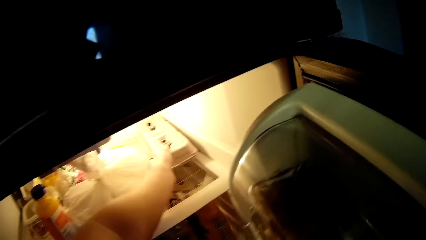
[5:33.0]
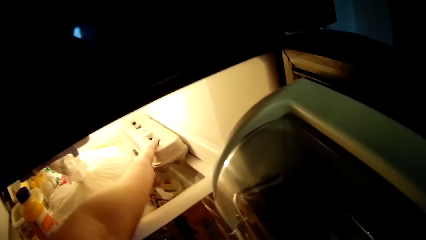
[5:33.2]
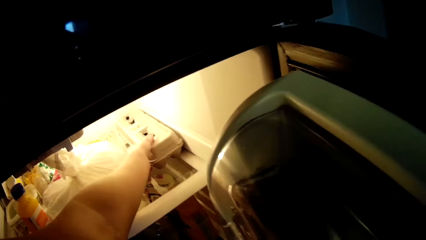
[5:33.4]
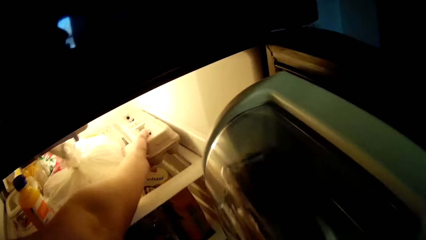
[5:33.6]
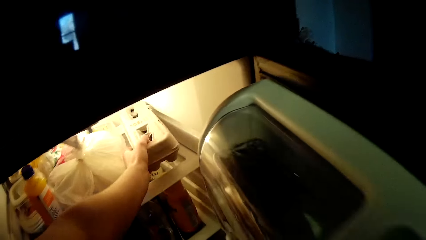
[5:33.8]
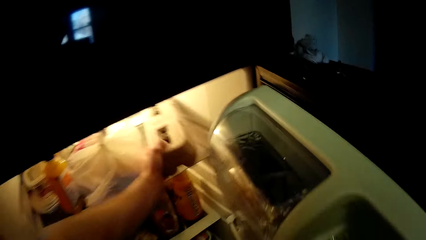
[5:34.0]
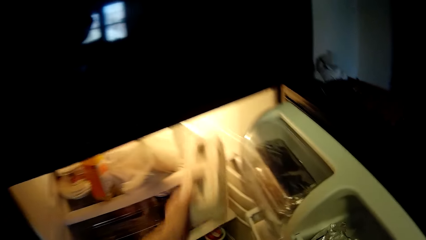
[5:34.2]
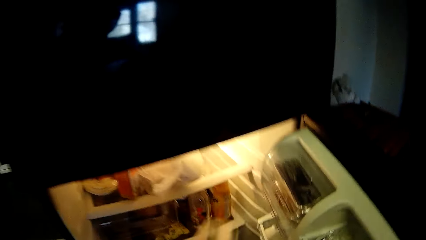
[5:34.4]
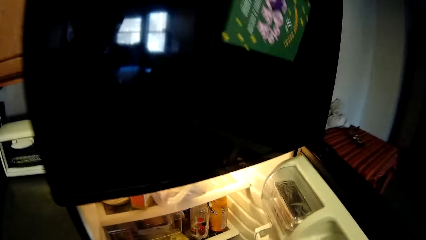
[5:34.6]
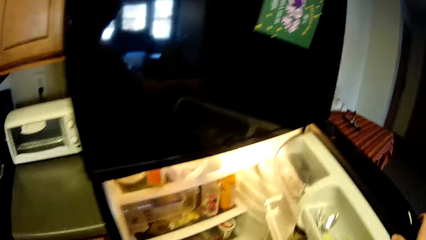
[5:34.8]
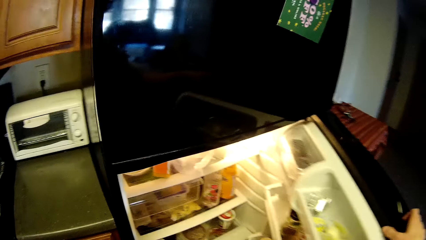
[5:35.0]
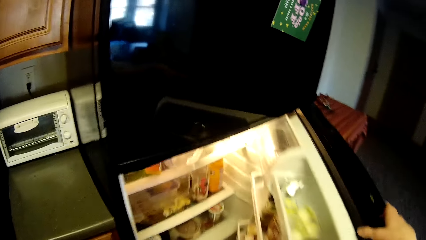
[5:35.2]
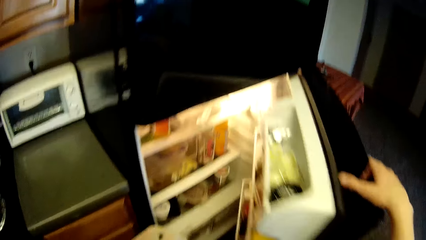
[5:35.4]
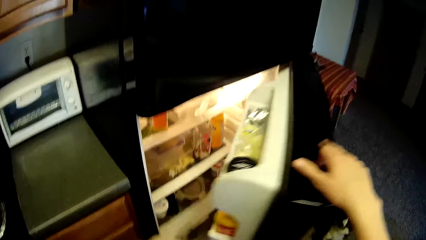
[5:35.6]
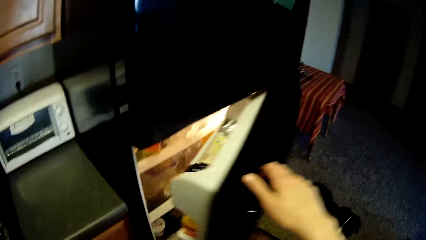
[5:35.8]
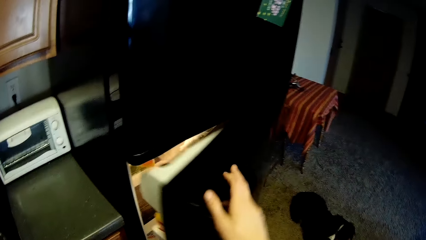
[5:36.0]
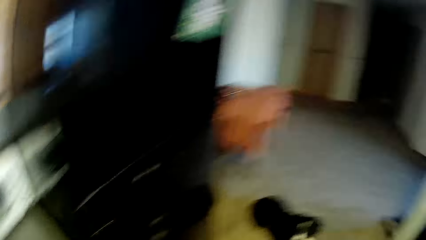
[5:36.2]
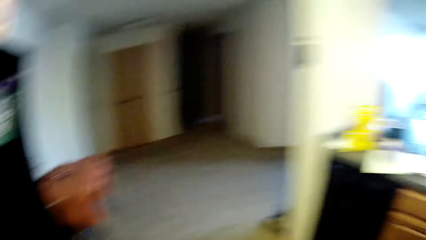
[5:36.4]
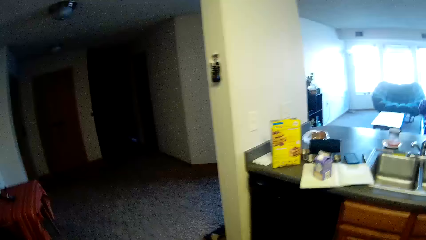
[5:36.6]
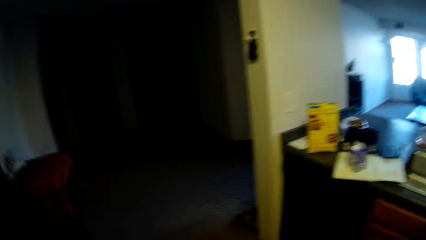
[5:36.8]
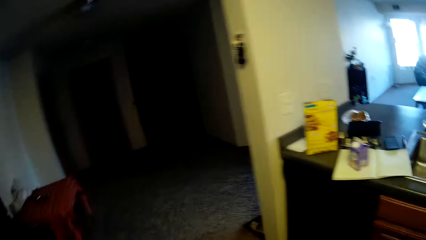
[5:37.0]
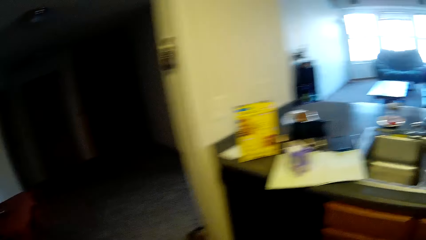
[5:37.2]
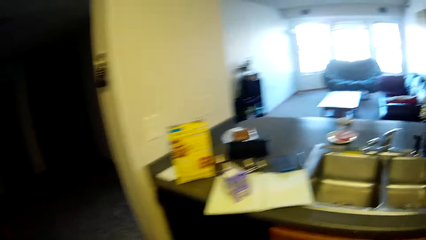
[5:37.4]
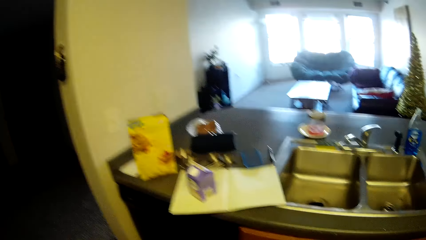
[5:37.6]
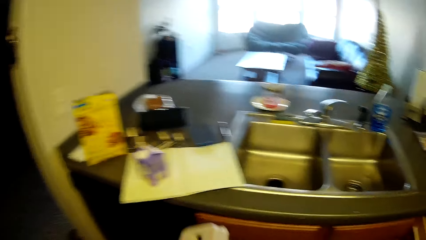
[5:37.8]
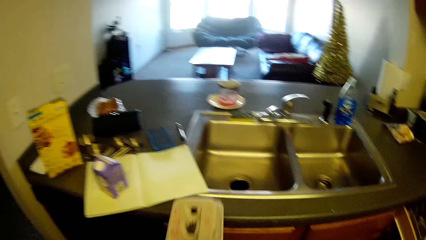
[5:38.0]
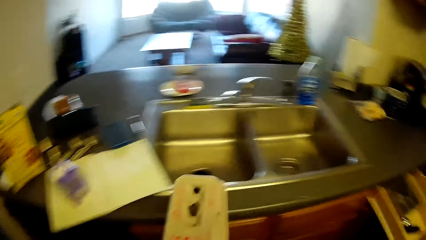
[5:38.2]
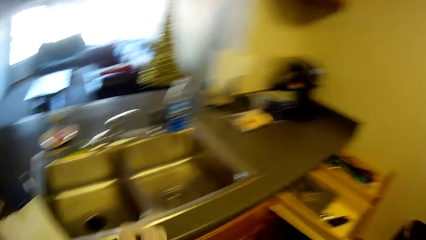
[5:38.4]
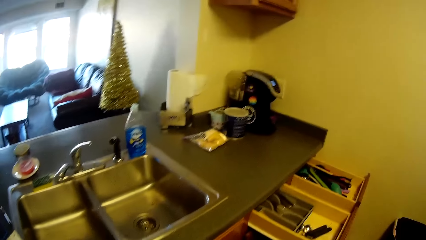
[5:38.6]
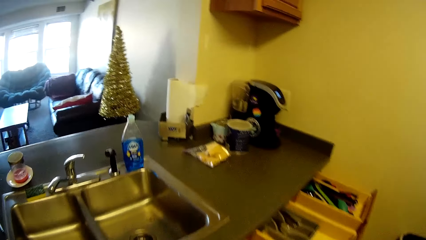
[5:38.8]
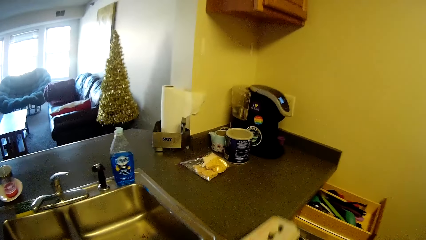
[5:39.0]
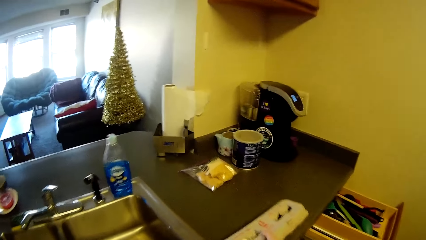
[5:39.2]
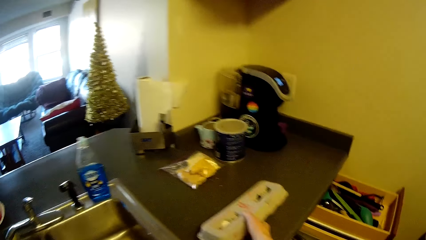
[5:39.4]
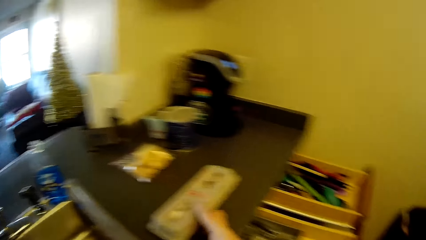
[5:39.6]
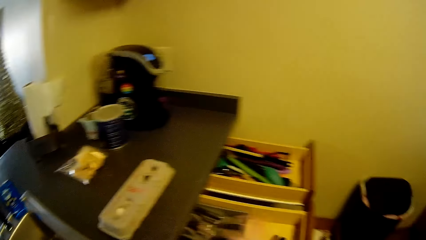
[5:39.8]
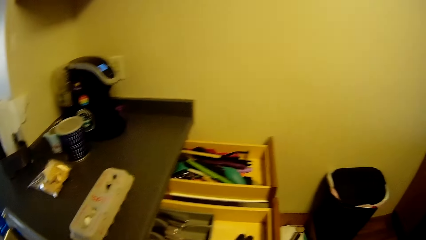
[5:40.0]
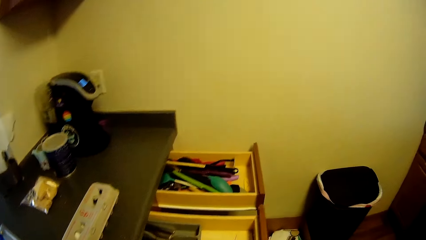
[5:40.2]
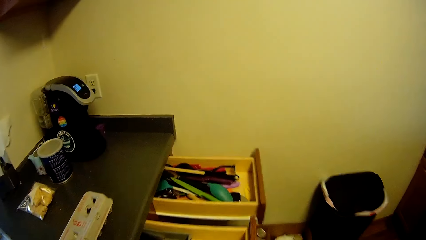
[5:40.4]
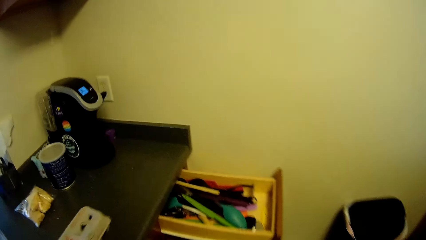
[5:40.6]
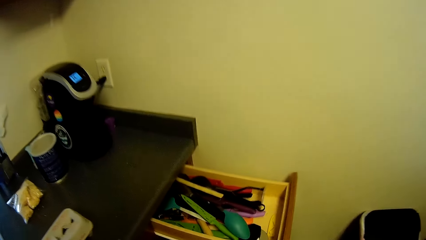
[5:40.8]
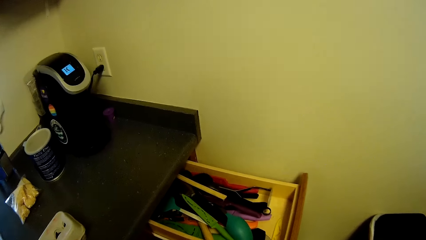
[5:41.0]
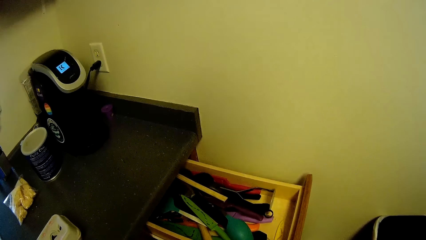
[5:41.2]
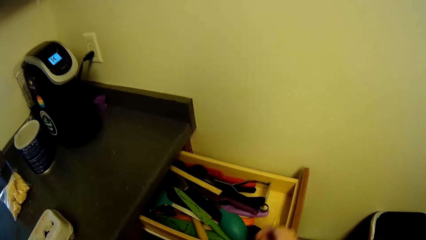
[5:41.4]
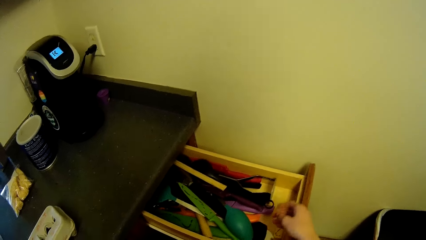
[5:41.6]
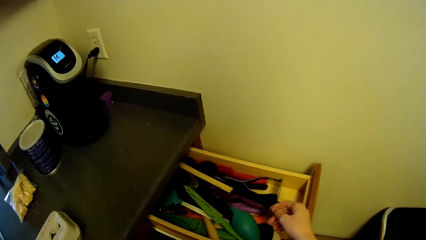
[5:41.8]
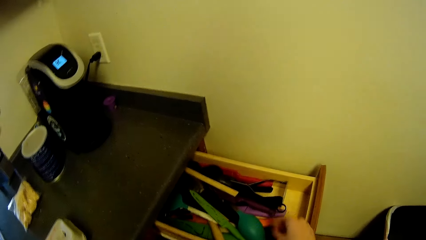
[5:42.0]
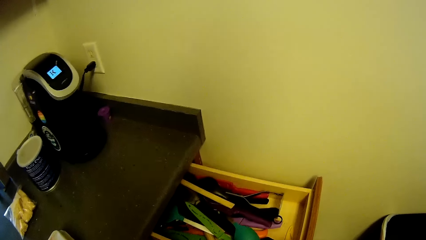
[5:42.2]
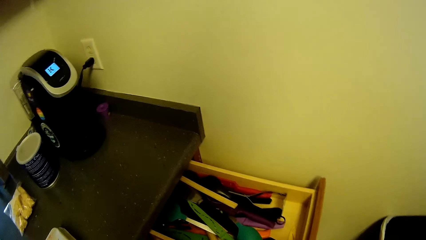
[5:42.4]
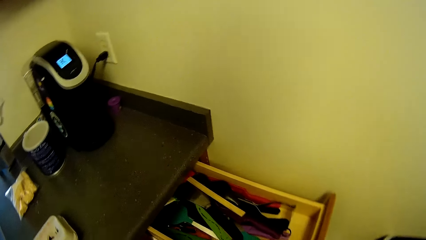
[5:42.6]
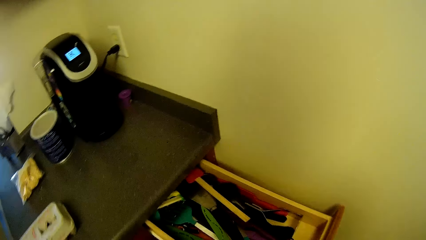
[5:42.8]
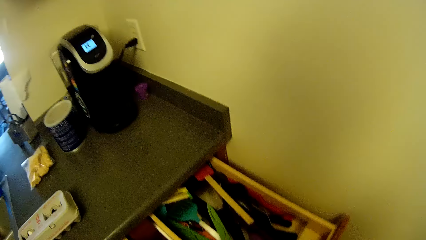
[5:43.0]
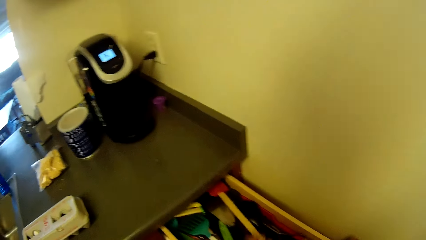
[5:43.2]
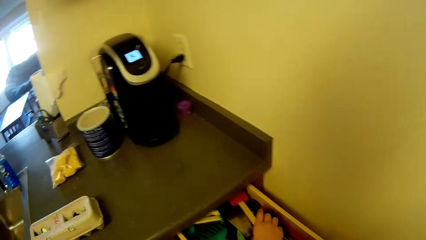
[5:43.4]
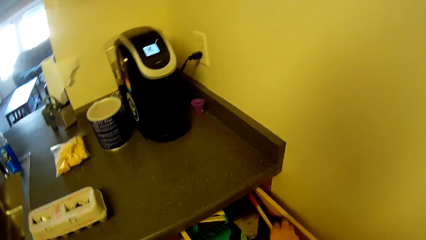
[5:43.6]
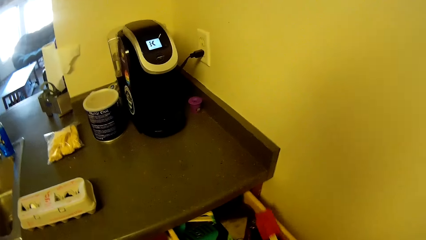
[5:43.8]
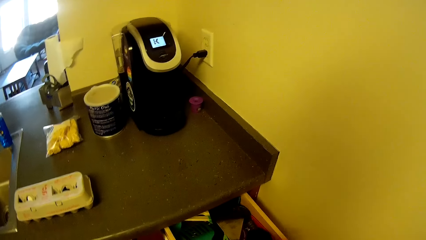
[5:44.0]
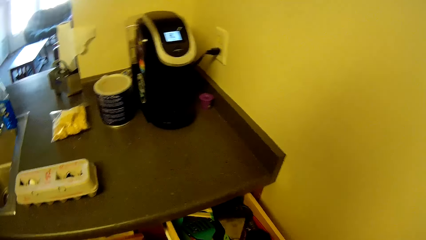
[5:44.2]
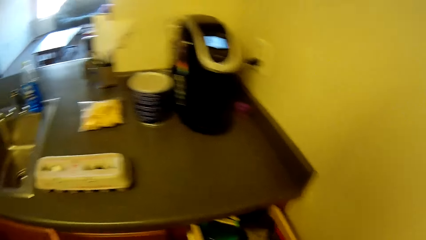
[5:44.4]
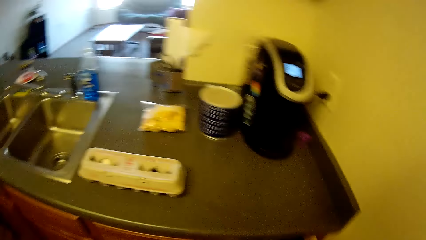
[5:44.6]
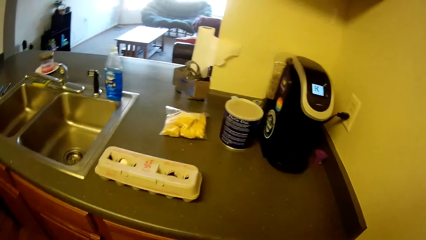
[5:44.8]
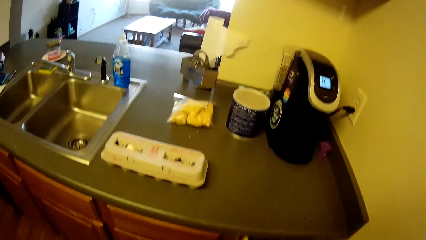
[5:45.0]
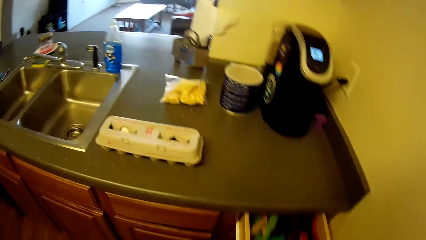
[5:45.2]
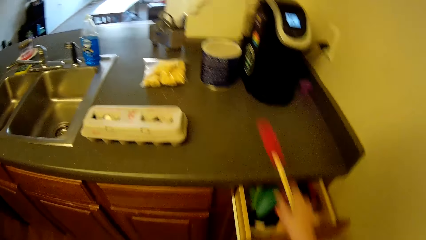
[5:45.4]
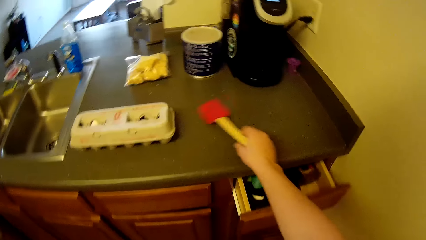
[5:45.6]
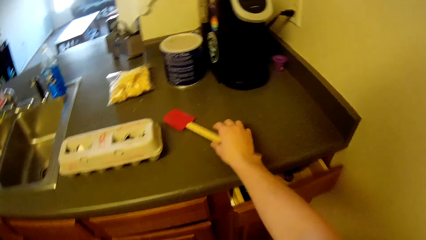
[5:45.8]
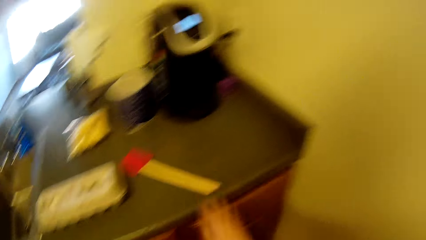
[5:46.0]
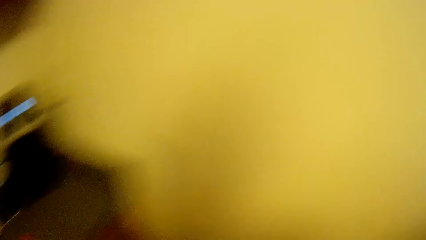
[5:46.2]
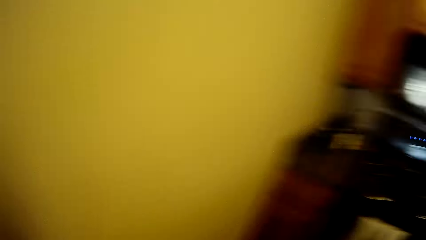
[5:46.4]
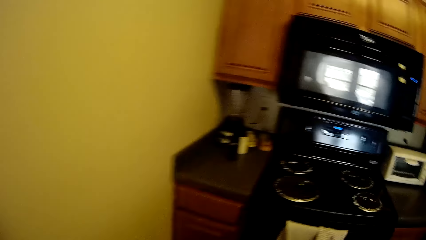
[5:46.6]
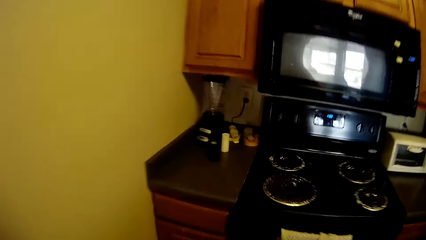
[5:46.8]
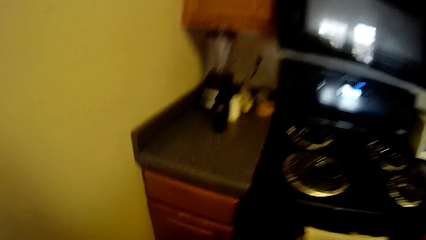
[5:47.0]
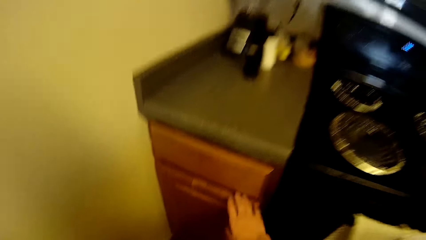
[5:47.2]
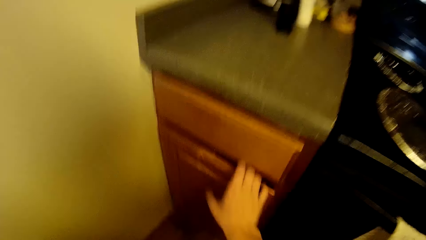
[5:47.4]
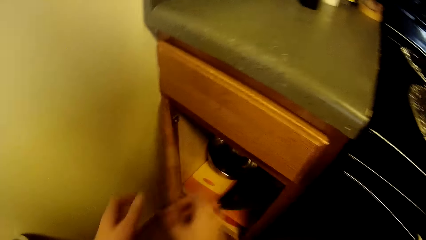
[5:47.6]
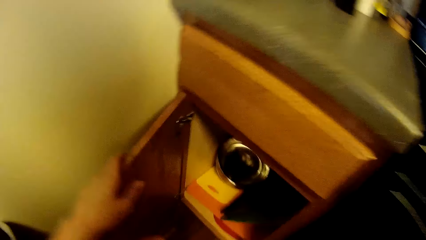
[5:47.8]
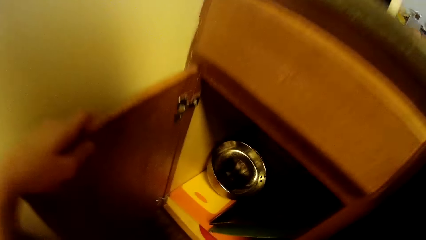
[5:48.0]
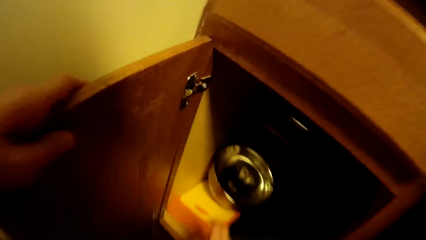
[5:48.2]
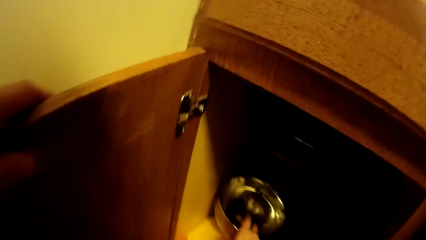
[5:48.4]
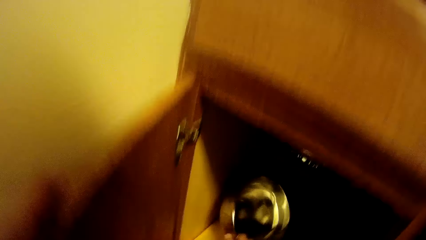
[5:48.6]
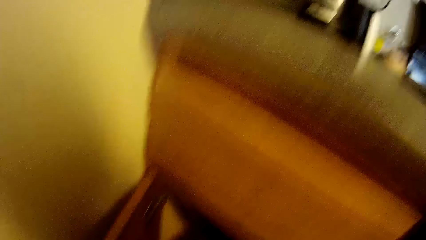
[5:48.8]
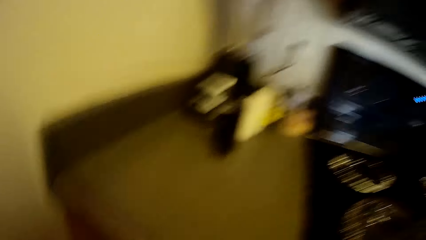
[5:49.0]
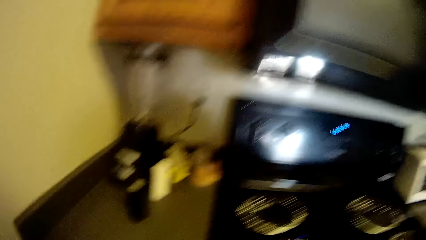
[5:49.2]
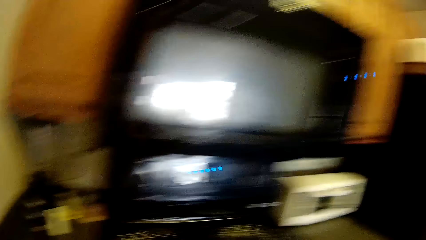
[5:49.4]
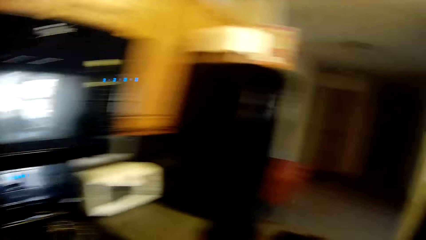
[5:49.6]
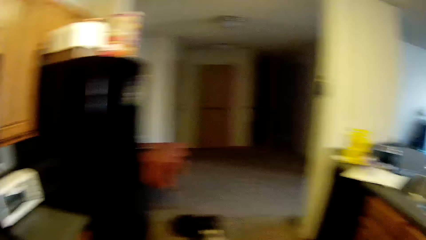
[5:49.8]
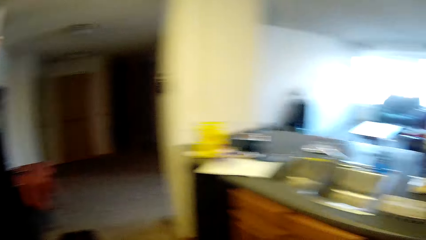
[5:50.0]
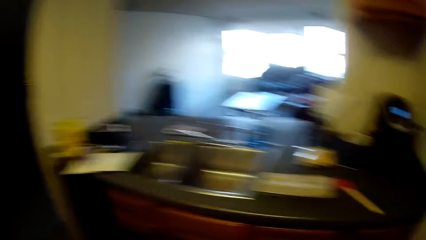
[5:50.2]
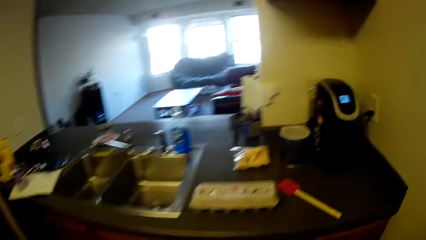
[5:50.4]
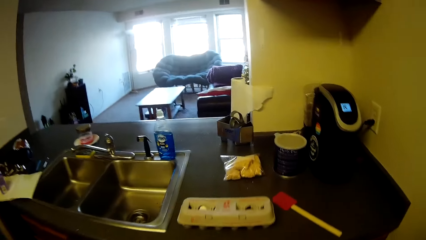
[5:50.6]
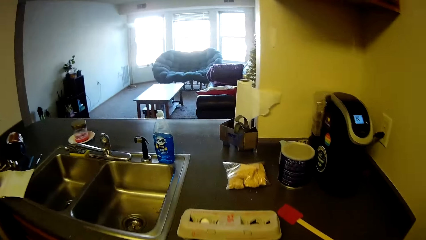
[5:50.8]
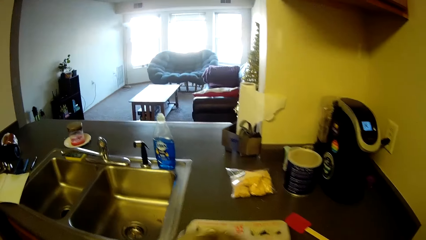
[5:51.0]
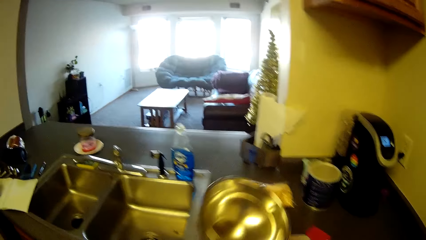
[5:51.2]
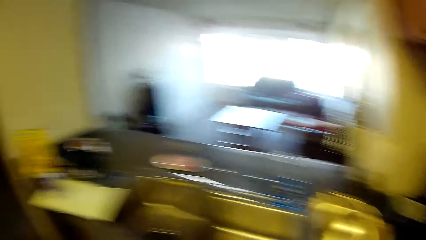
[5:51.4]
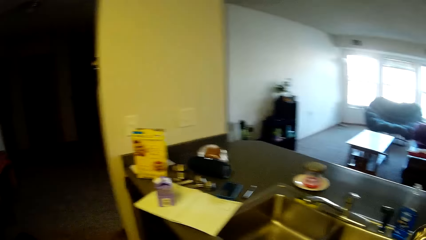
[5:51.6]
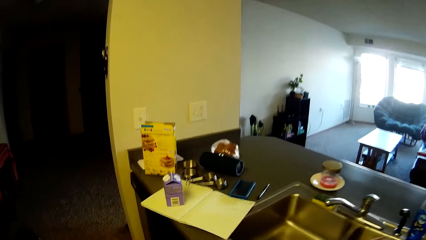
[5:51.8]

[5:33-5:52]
The camera wearer picks a carton of eggs or egg tray from the upper layer of the fridge. They hold the egg tray. They close the fridge. They walk away from the fridge towards the slab or counter top. They drop the carton of eggs on the slab. They move towards an open drawer and push in the drawer. They pick up a spatula with a wooden handle from the drawer. They drop the spatula with the wooden handle on the slab. They walk away from the counter top towards a gas cooker. They open a cabinet or cupboard. They pick up a stainless bowl from the cabinet. They close the cupboard. They turn back to the slab. They walk towards the counter top. They drop the stainless bowl on the slab. They hold the bowl.
